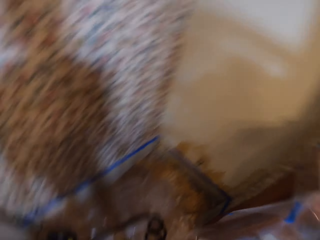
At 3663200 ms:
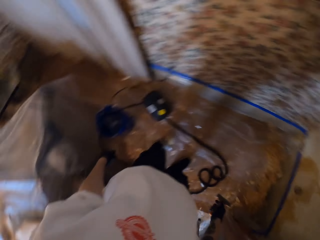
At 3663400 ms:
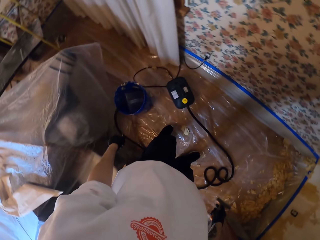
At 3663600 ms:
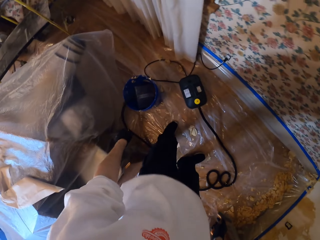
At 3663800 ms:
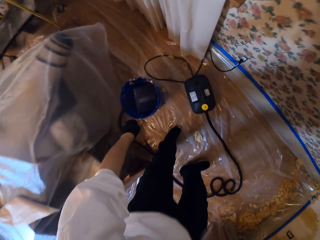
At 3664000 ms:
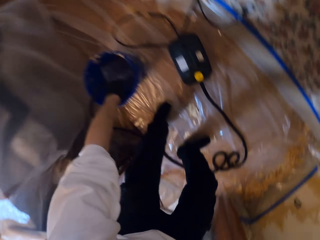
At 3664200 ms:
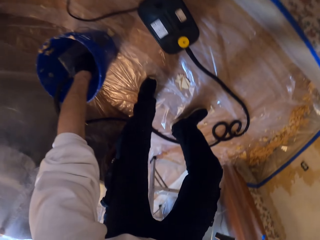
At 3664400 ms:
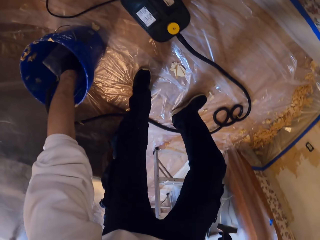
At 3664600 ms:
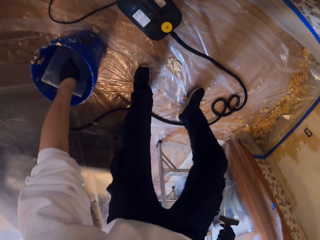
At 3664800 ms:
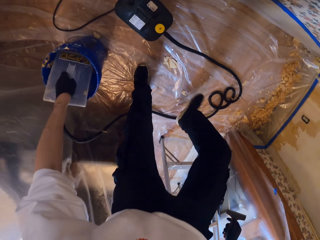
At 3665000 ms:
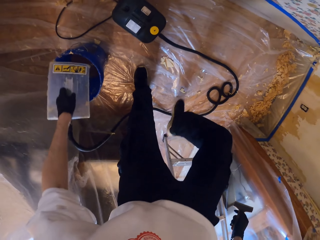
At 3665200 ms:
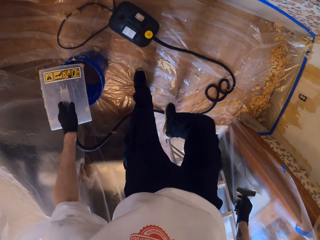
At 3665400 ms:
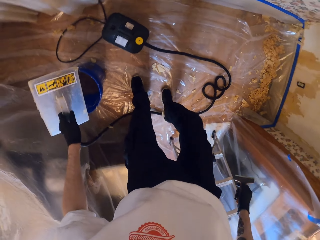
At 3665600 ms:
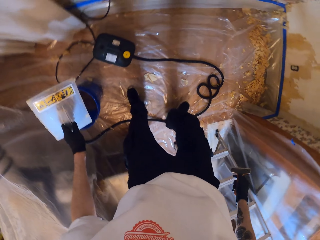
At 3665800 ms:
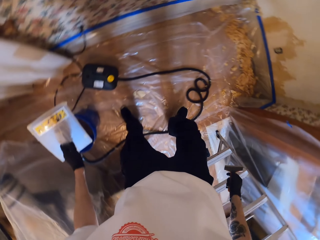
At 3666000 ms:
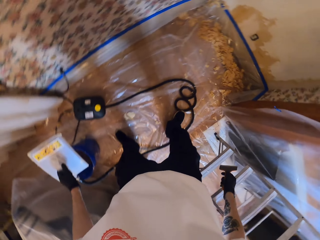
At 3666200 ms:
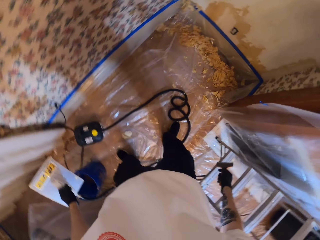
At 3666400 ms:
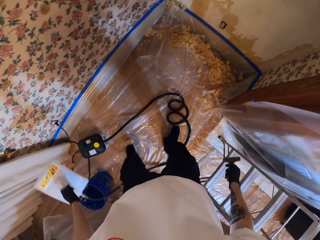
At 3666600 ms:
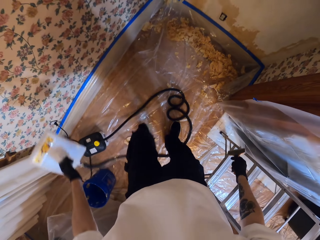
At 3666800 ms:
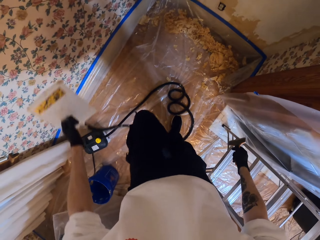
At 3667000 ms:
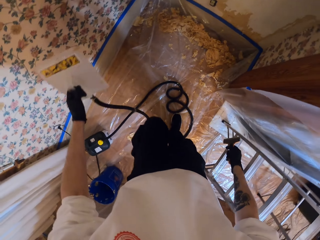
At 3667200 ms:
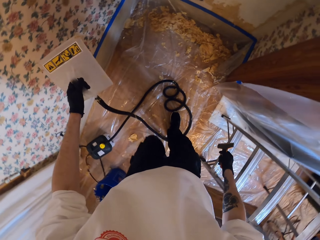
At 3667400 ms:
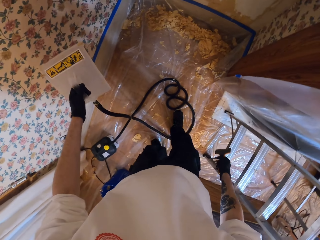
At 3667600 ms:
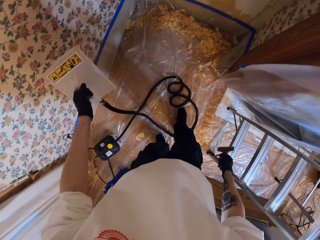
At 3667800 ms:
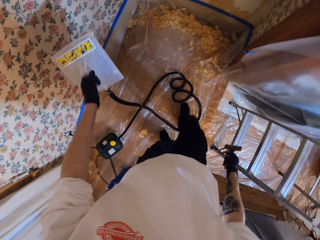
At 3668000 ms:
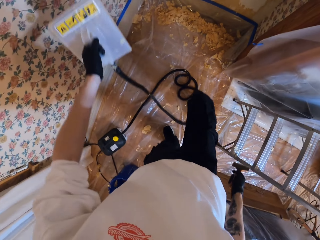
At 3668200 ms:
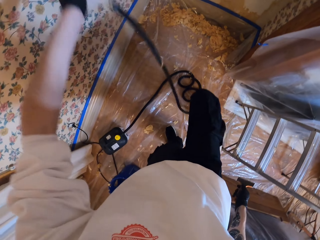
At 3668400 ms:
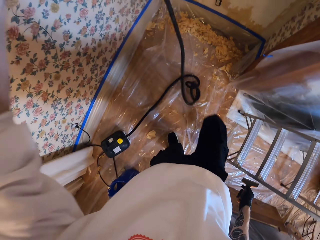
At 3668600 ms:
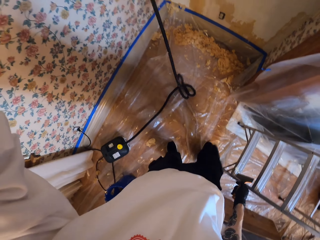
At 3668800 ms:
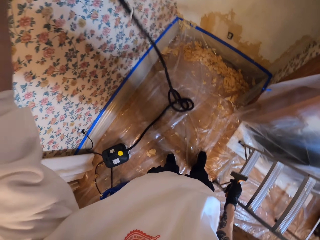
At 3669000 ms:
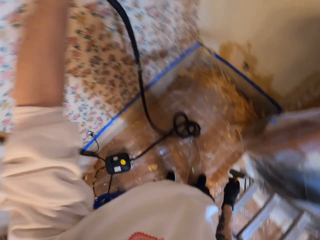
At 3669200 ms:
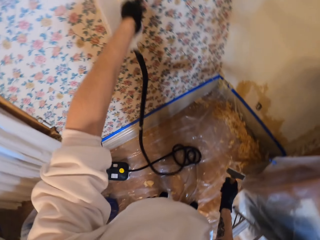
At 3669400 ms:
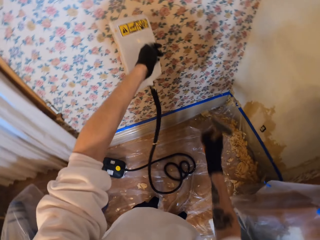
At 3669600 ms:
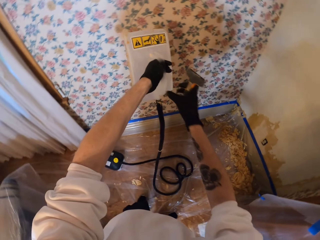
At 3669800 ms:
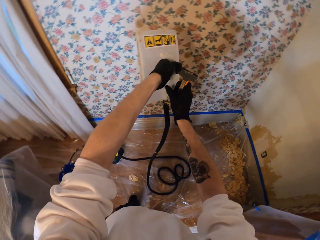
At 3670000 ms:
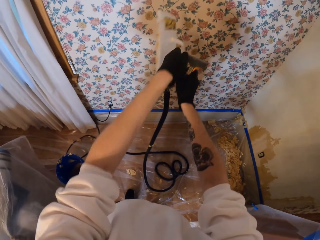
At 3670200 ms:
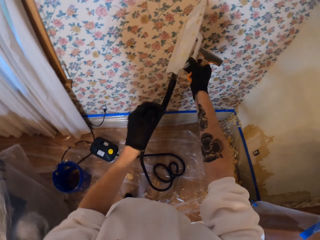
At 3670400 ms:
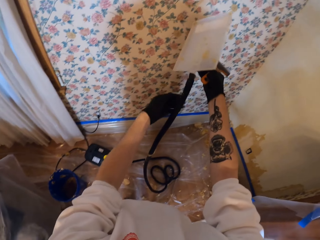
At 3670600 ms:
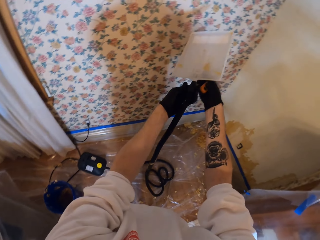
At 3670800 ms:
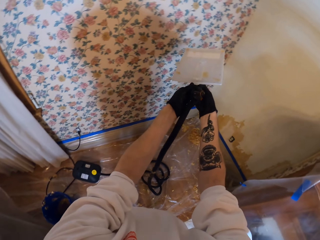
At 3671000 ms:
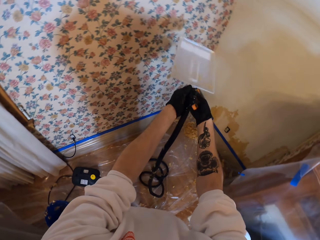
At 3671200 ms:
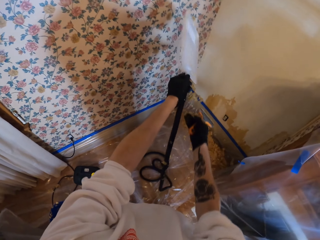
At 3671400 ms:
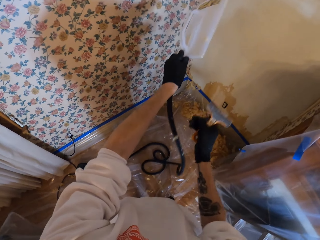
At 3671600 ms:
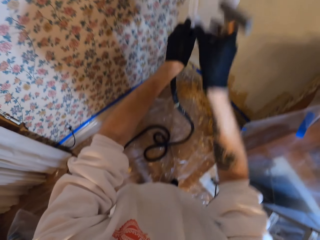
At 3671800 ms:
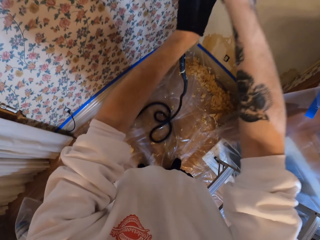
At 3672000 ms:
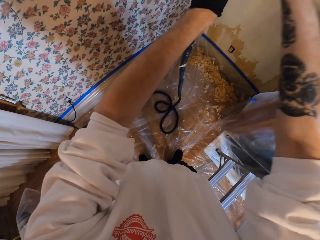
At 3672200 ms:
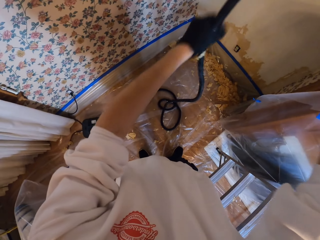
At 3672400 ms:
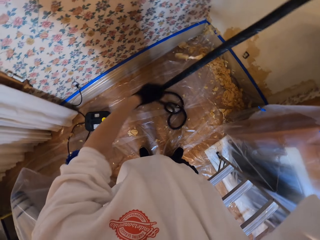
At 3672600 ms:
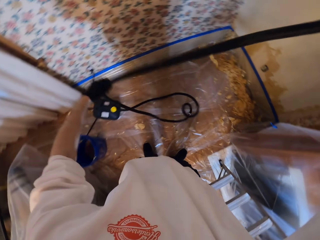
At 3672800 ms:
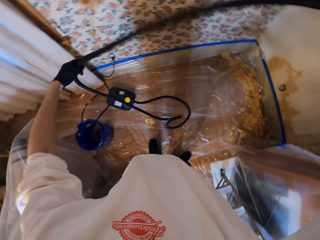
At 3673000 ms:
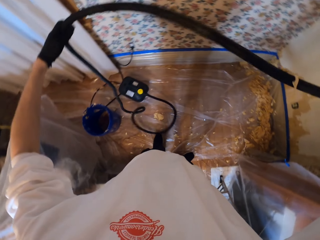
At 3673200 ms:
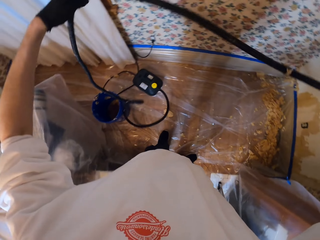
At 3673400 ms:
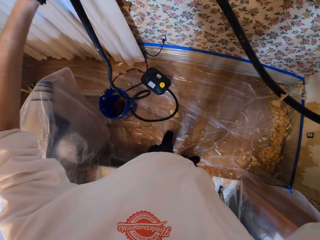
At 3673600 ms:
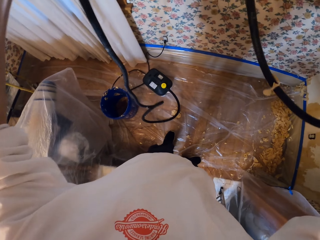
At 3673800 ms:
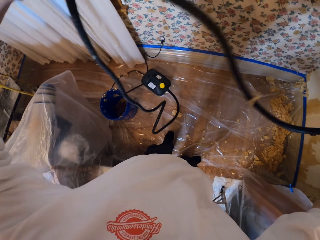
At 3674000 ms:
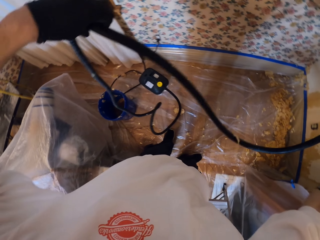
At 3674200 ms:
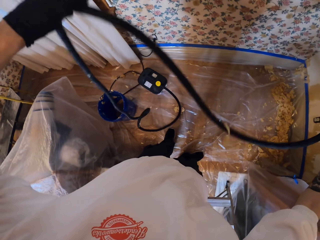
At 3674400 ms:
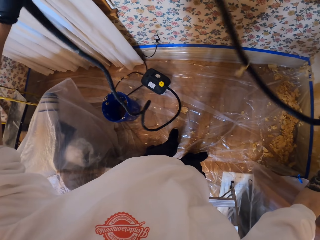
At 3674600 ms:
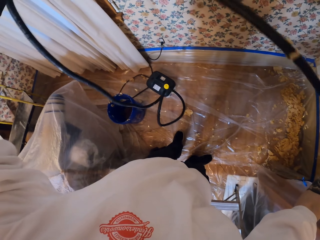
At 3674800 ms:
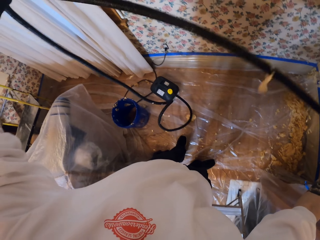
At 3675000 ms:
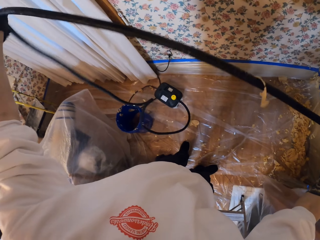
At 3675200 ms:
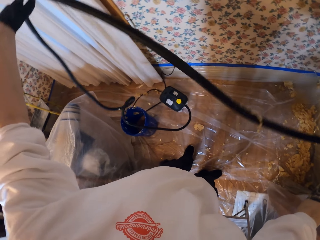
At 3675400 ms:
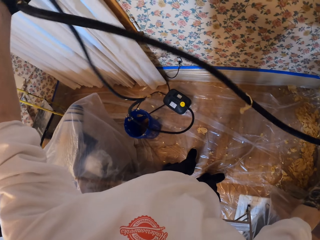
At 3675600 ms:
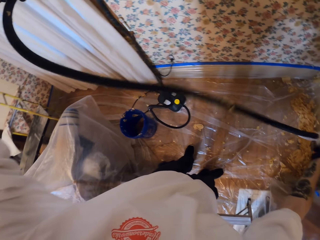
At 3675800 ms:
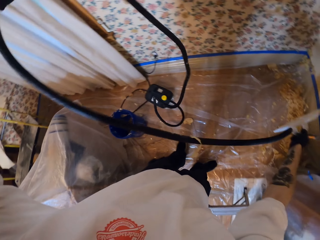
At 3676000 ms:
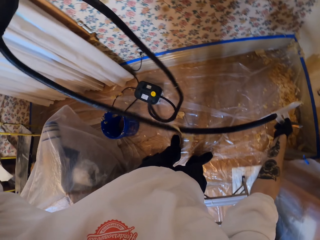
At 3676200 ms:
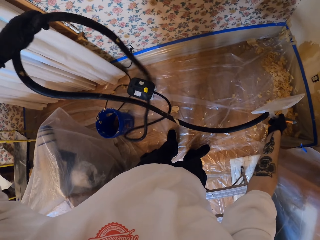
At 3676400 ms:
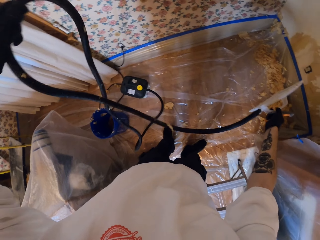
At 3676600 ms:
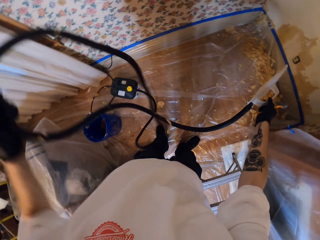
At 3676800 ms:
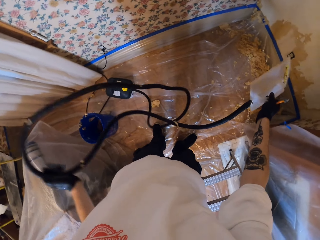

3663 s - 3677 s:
The camera wearer looks around. They take a steam wallpaper stripper or wallpaper steamer from the bucket. They lift up the steam wallpaper stripper. They pull the wallpaper steamer. They straighten the pipe. They pull the pipe.

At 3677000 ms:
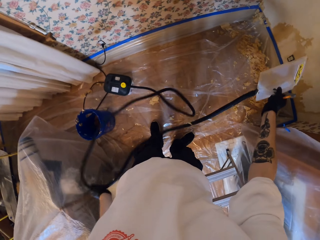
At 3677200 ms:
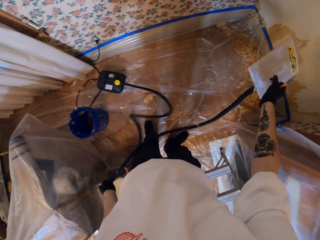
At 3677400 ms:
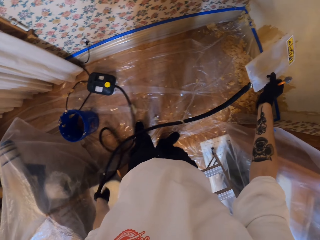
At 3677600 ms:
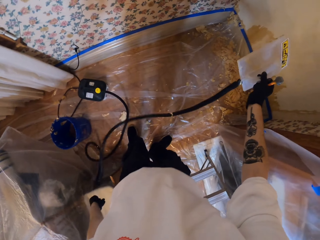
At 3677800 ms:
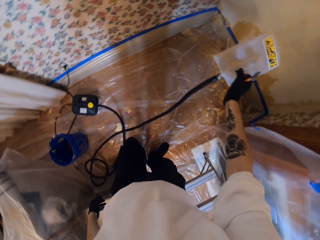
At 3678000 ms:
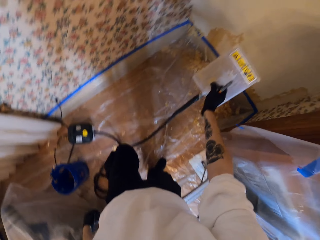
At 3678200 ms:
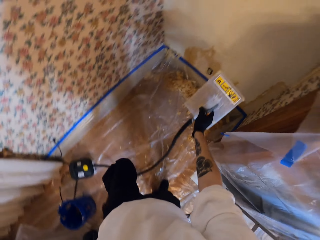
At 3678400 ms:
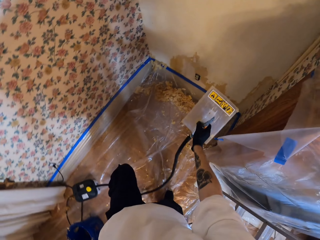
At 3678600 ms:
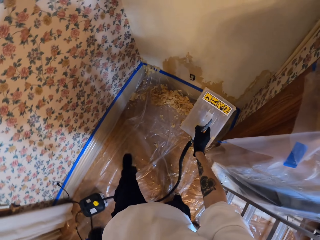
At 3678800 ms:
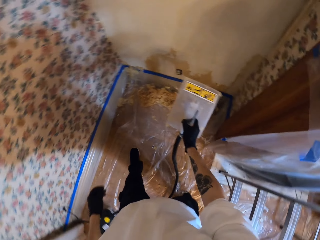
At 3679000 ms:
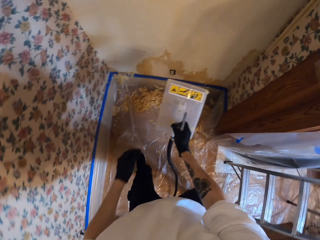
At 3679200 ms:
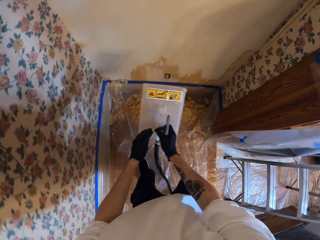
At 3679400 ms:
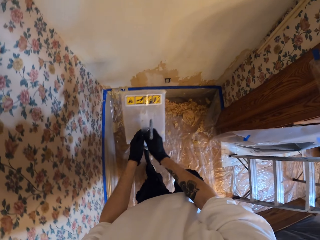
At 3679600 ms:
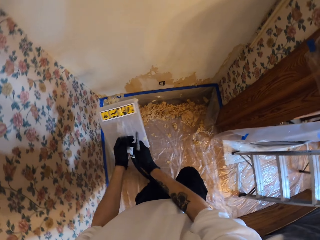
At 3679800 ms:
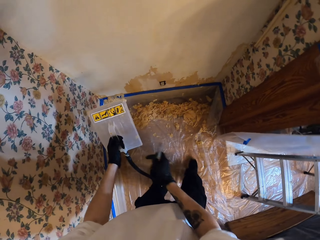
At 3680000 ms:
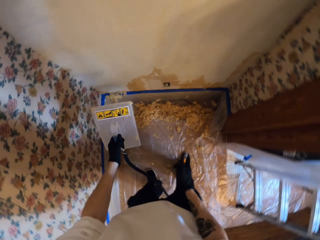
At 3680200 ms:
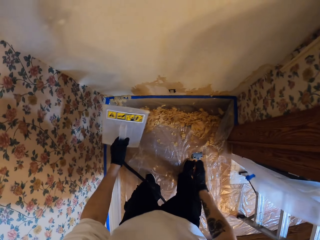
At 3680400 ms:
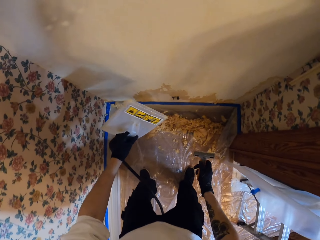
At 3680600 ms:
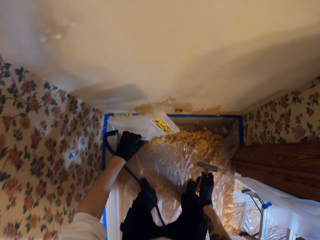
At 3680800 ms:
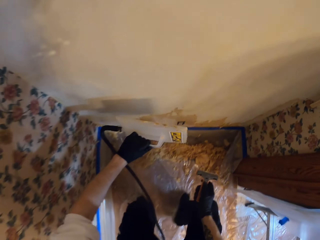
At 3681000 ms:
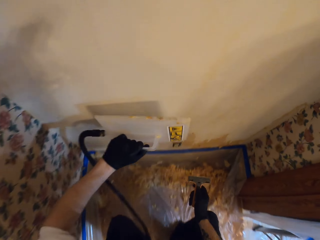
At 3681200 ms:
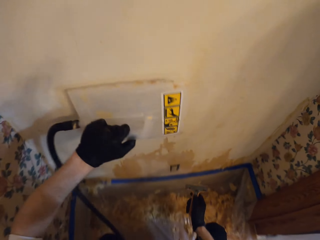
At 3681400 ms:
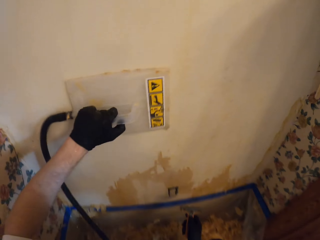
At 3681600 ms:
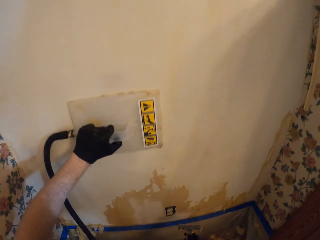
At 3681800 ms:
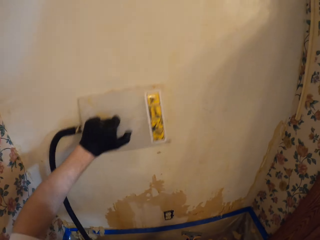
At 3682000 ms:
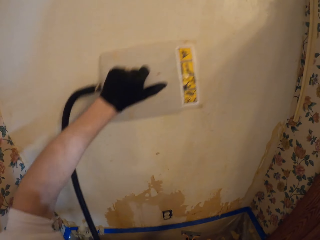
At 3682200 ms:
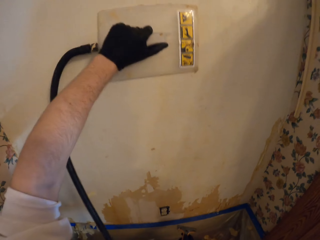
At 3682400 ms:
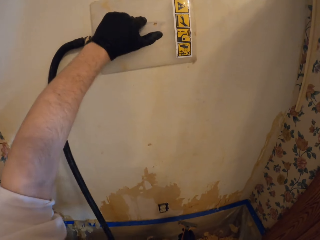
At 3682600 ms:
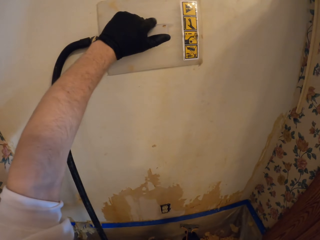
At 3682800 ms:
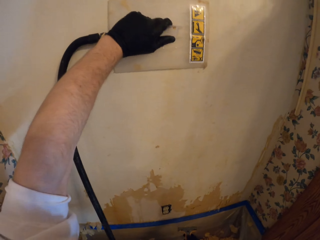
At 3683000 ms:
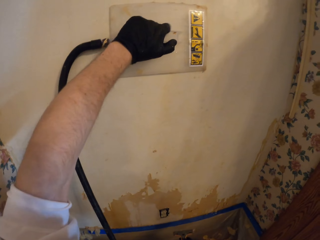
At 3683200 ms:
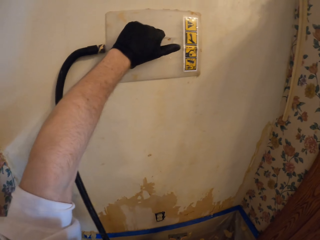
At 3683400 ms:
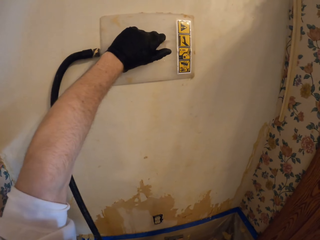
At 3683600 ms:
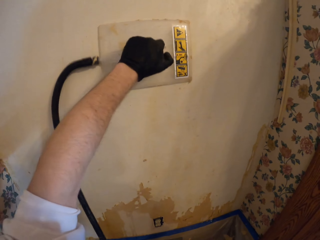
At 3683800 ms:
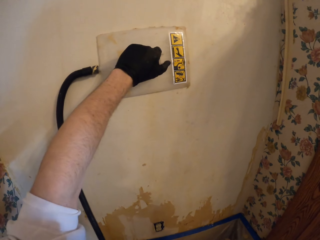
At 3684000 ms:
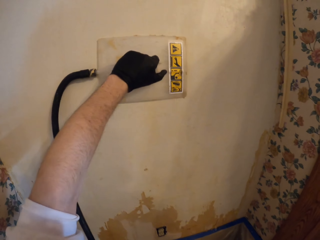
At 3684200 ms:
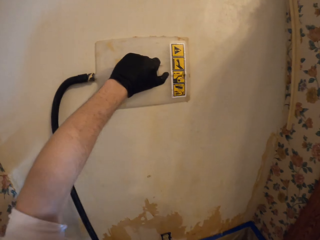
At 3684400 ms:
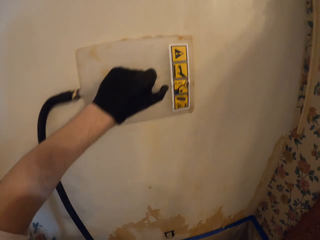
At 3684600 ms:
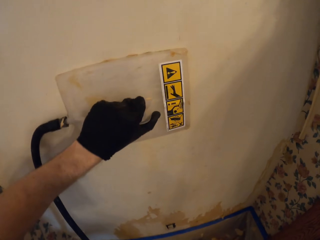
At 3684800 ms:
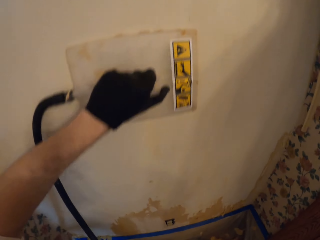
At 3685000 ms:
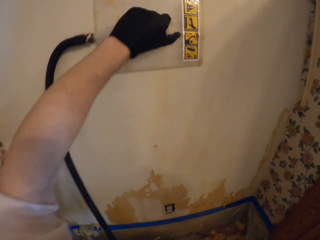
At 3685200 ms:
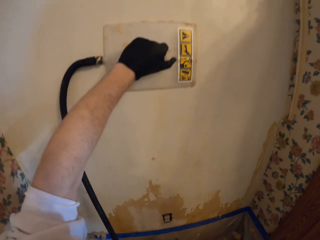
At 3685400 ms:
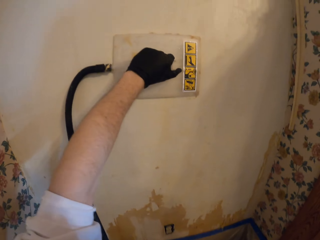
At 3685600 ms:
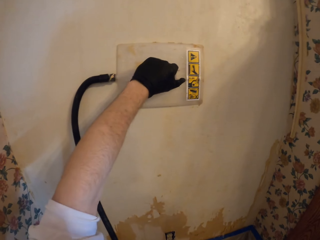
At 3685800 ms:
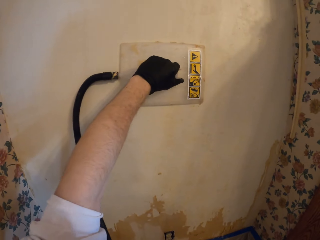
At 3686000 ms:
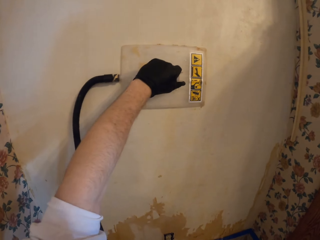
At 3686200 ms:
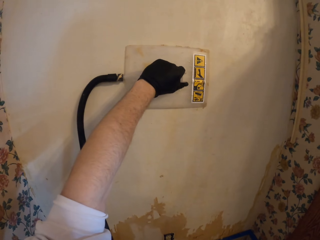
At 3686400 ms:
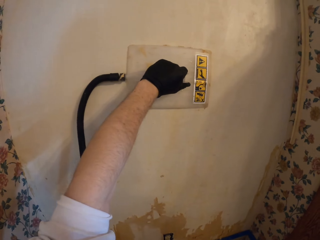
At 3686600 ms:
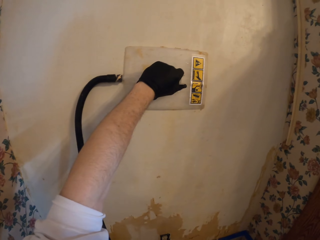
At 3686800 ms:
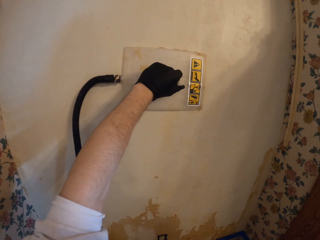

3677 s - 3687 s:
The camera wearer places the wallpaper steamer on the wall.
